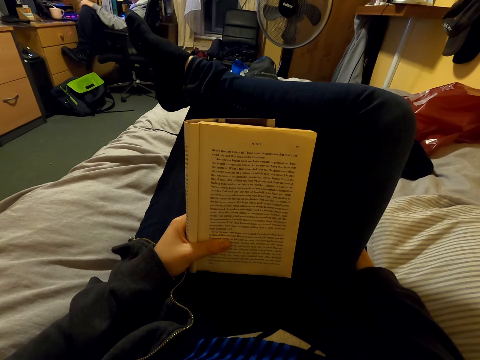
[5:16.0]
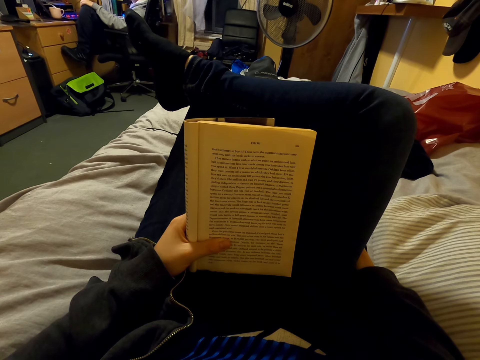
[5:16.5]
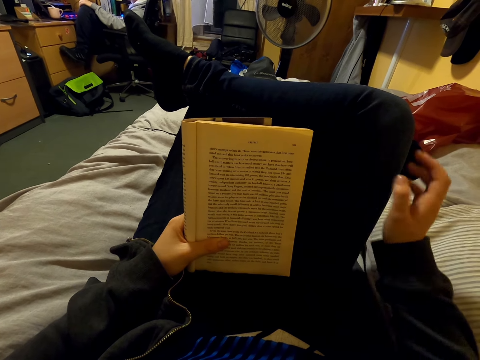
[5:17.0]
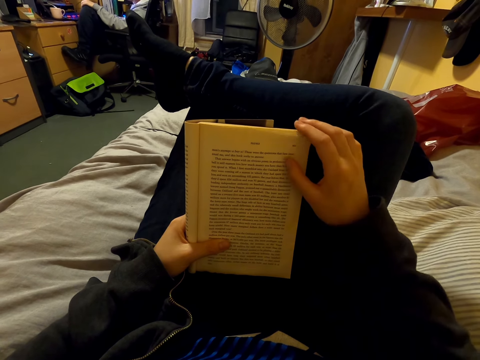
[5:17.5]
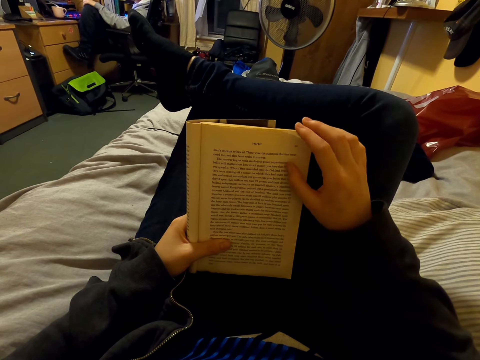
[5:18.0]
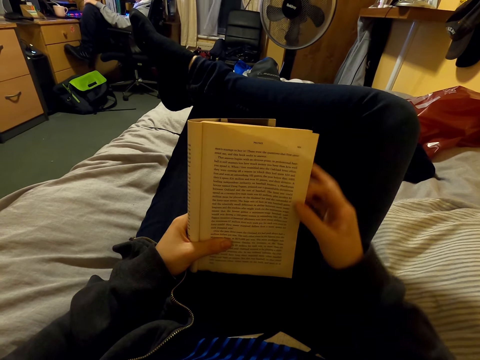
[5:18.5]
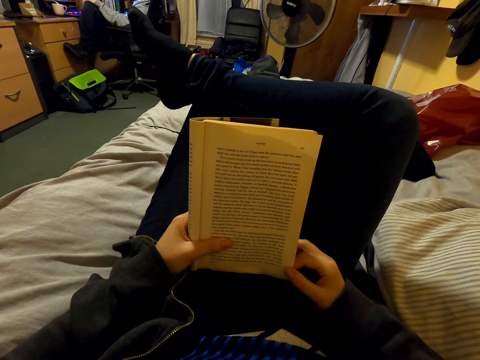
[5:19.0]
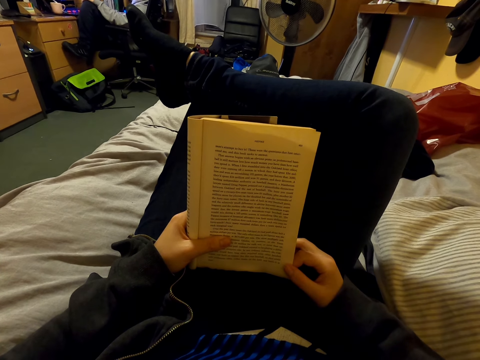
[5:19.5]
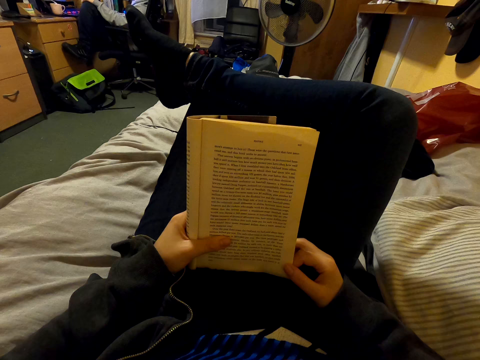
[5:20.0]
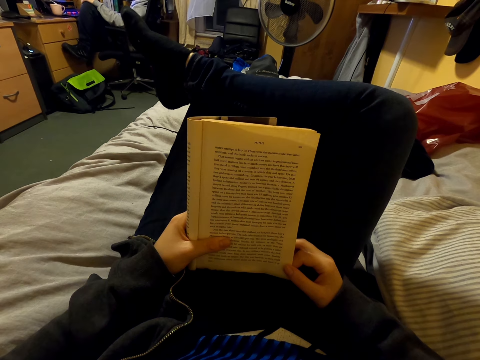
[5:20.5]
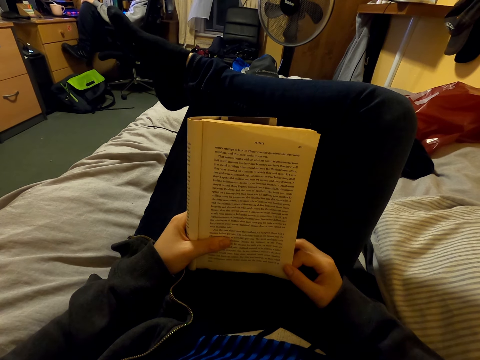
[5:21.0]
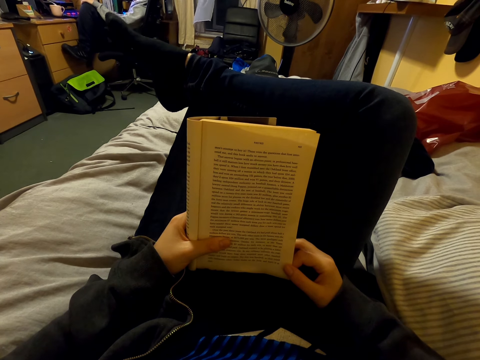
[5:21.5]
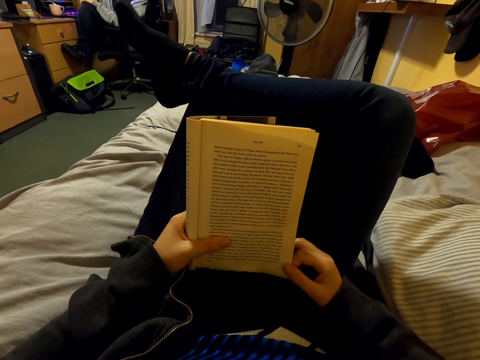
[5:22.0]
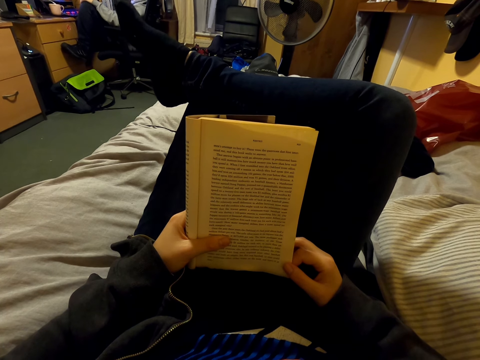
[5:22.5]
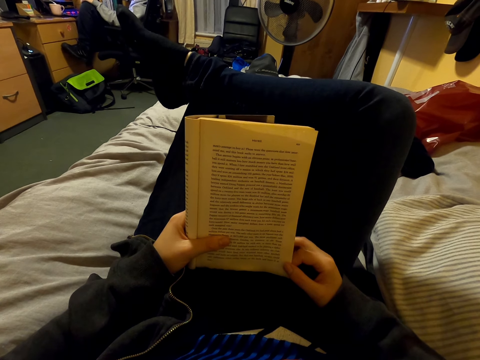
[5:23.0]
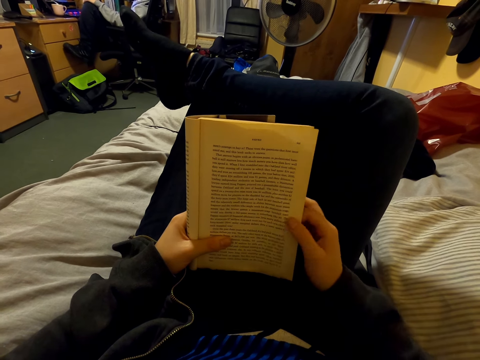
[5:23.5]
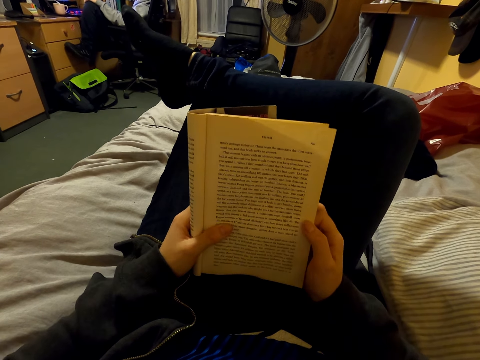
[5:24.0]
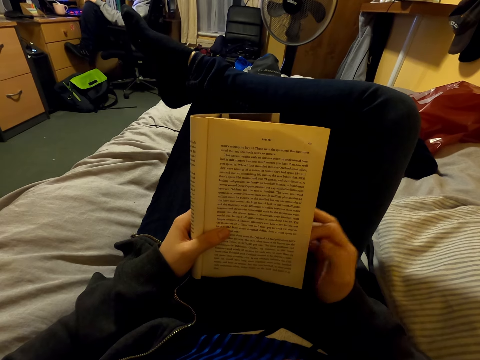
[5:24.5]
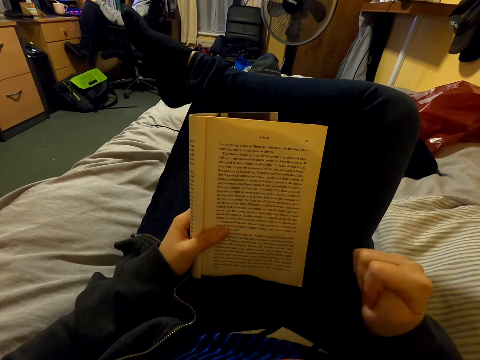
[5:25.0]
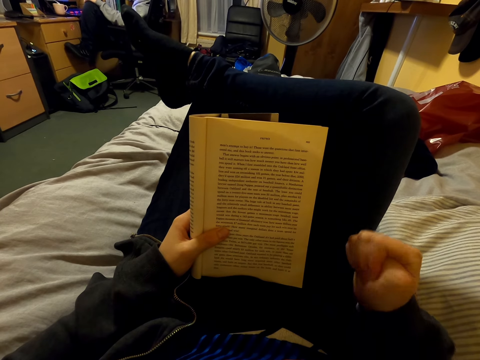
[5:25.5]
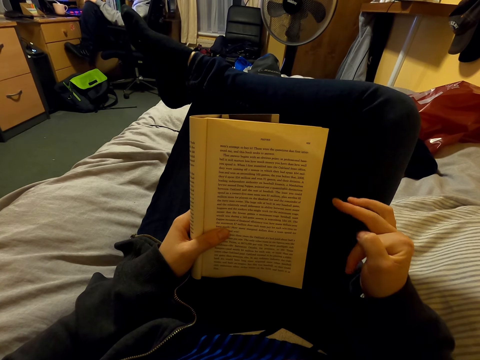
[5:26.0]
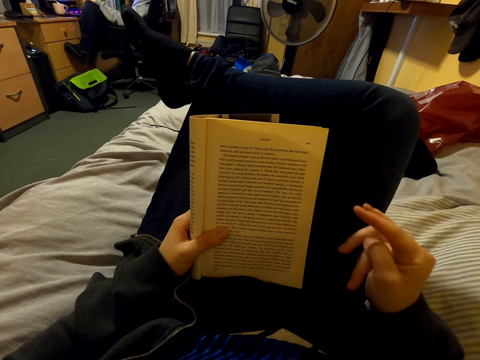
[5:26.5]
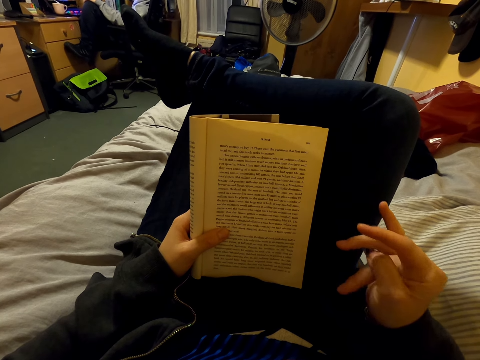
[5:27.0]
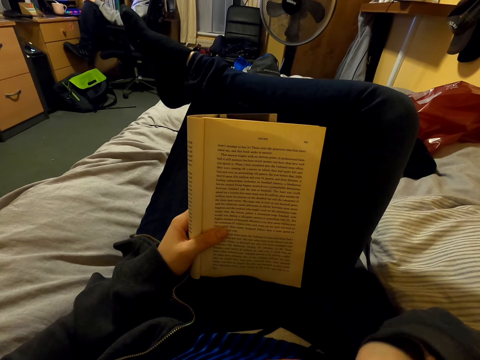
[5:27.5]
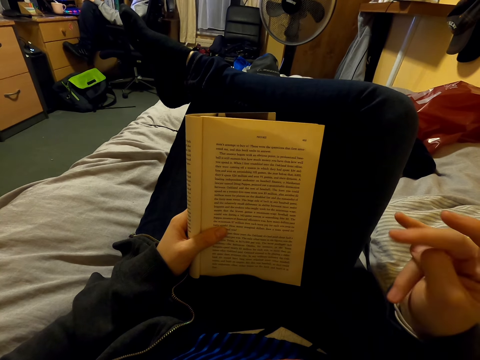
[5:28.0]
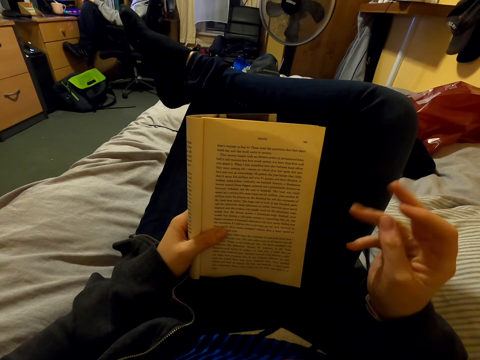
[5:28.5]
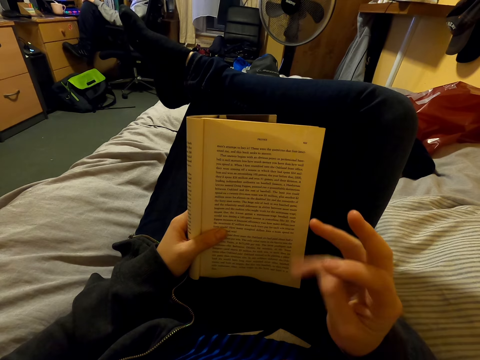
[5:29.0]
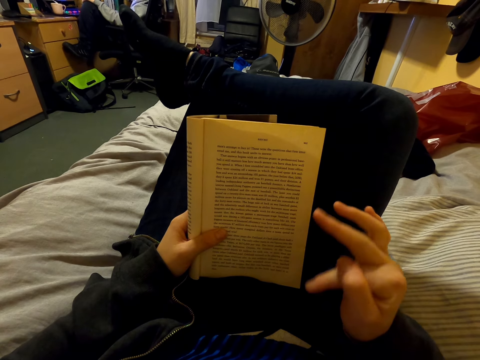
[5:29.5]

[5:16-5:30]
The camera wearer aligns a page of the book. They hold the book with both hands. They read the book. They shake the right foot. They straighten the book. They straighten the fingers on the right hand. They touch the face. They straighten the fingers on the right hand.

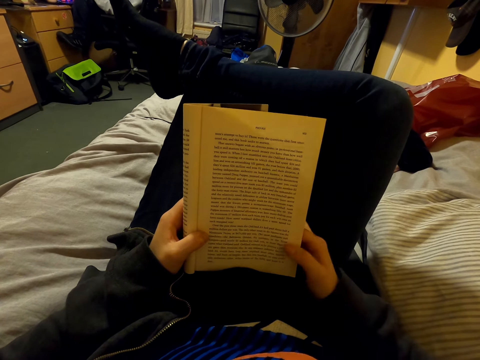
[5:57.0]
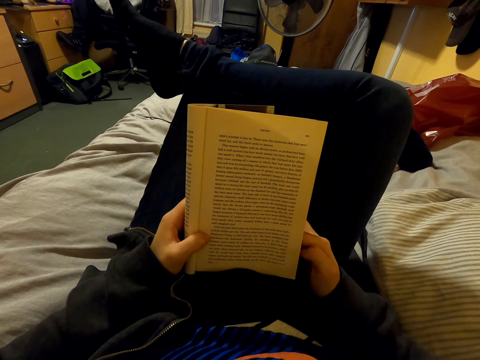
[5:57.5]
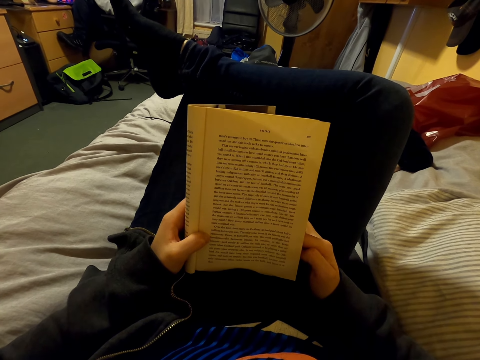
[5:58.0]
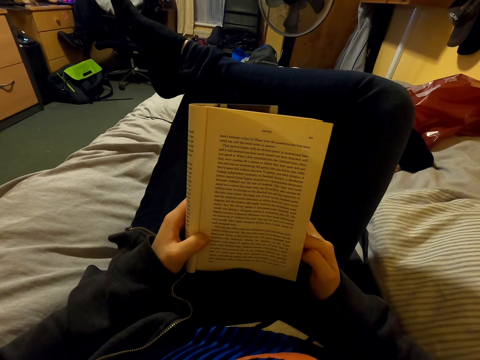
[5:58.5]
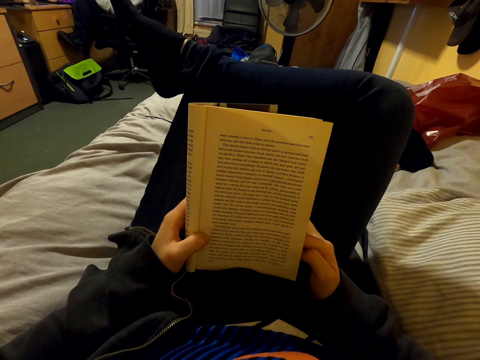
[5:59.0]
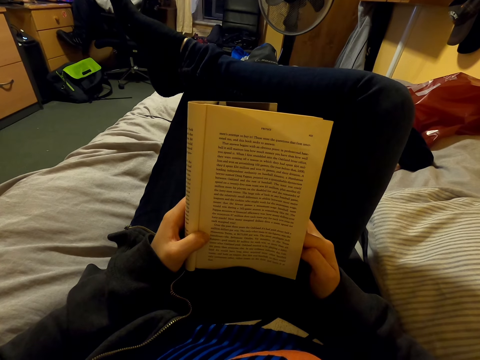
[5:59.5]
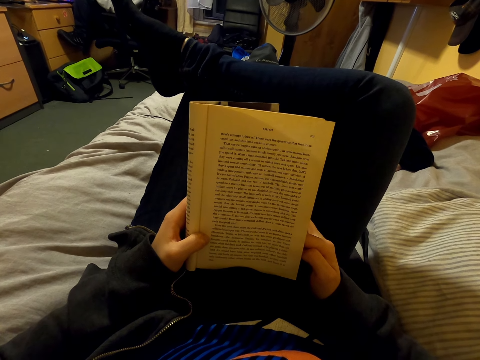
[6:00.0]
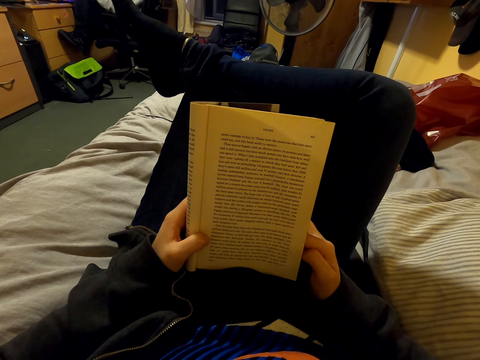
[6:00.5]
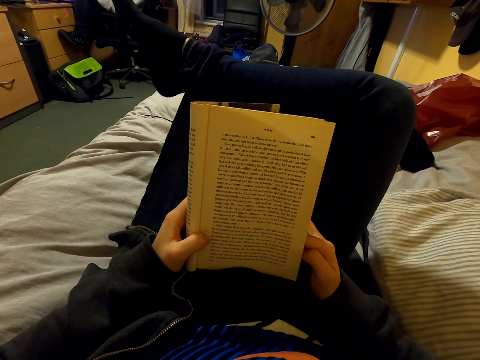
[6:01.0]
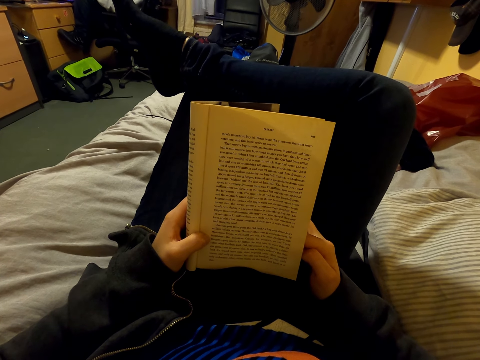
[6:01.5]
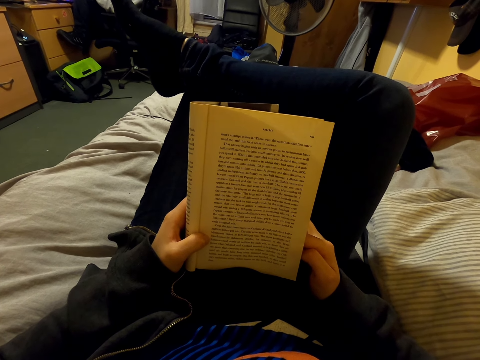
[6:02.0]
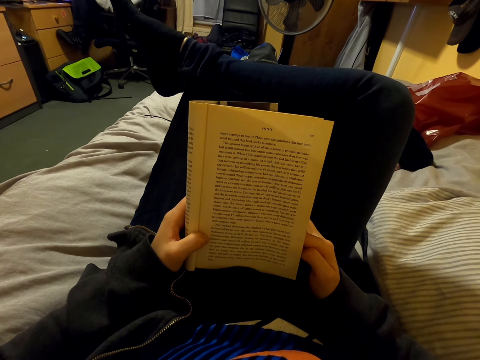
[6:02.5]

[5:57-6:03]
The camera wearer reads a book.

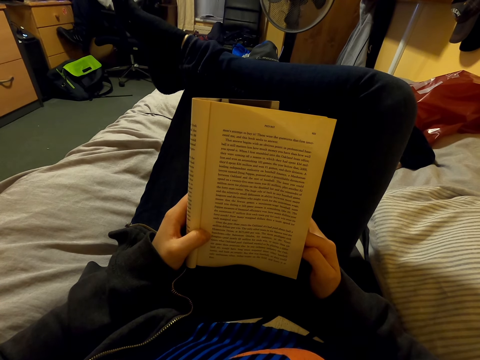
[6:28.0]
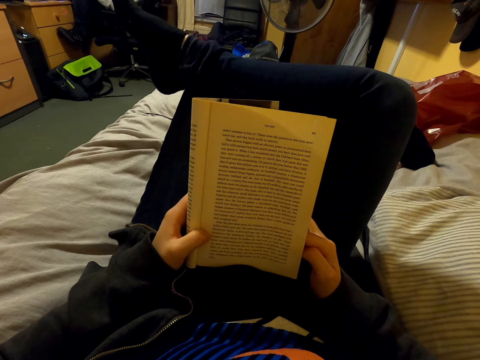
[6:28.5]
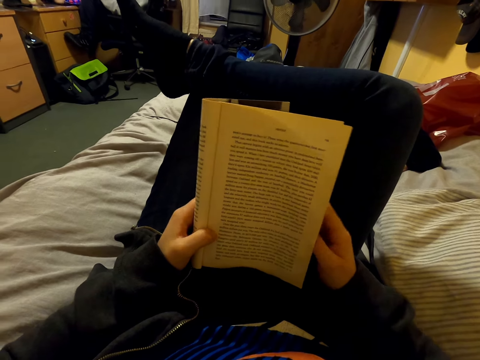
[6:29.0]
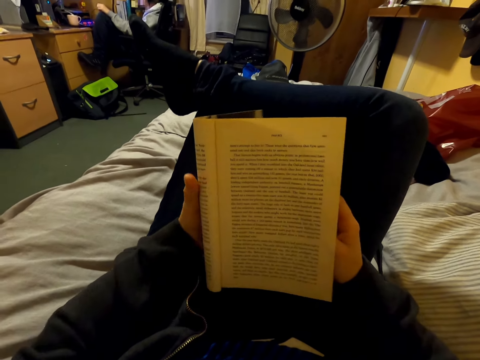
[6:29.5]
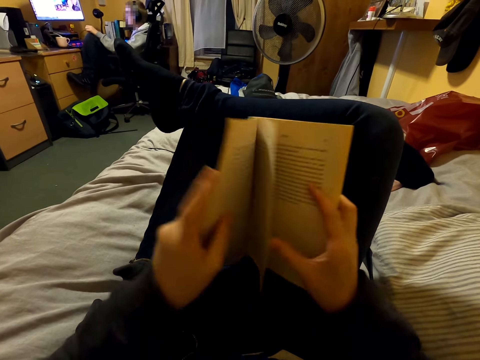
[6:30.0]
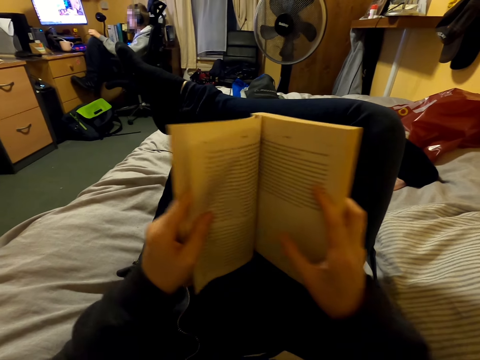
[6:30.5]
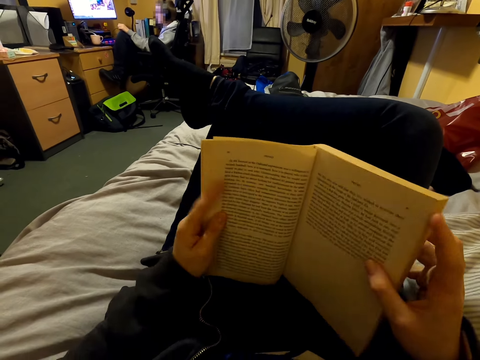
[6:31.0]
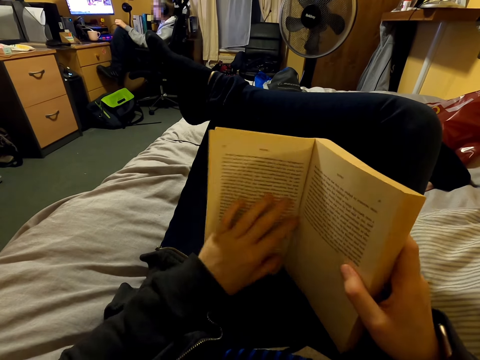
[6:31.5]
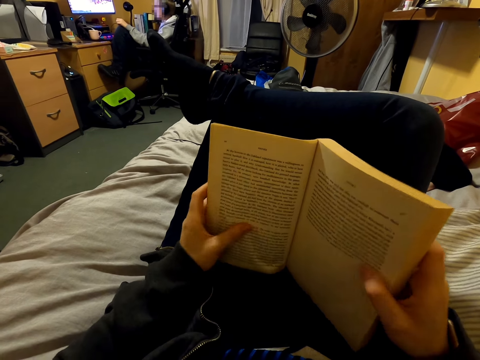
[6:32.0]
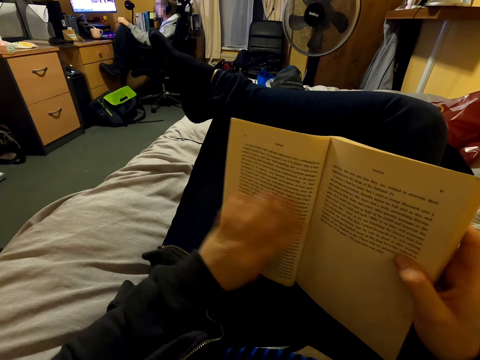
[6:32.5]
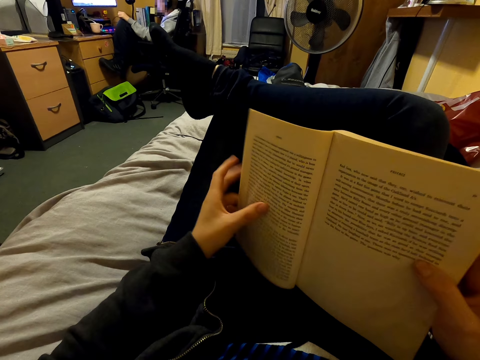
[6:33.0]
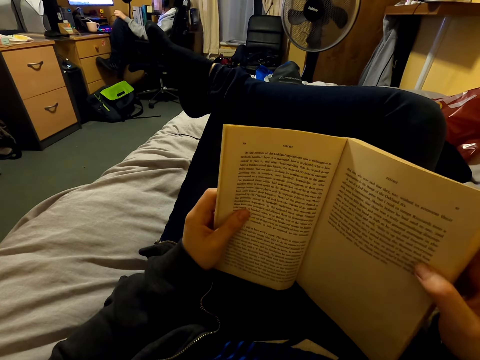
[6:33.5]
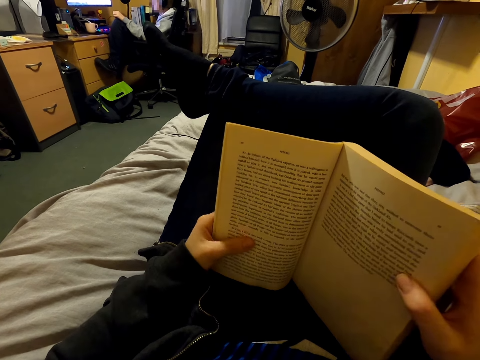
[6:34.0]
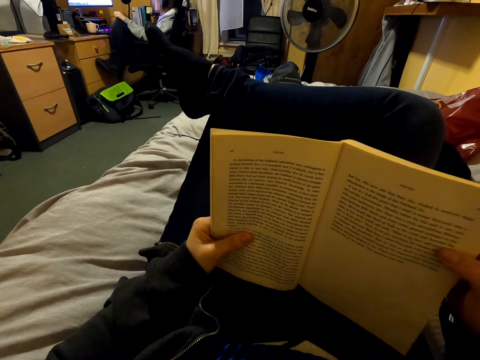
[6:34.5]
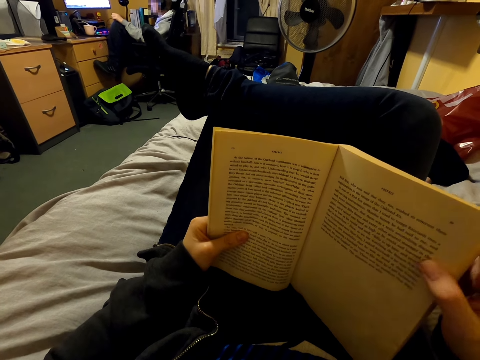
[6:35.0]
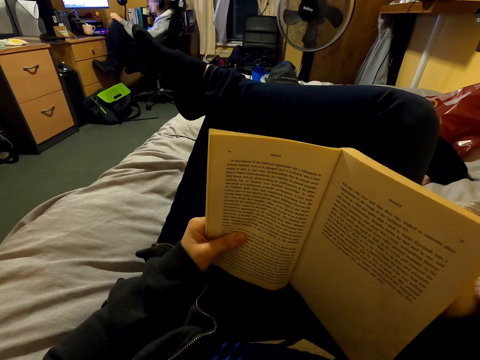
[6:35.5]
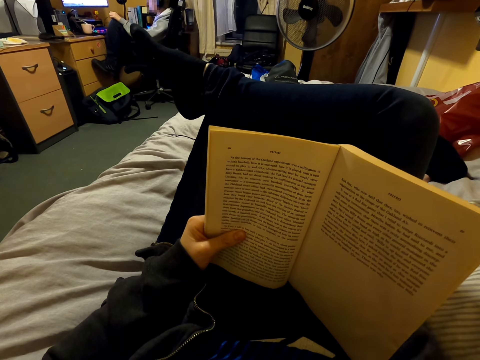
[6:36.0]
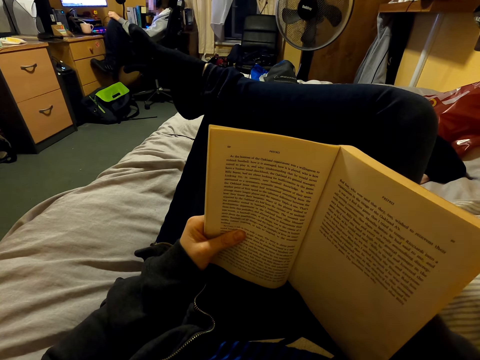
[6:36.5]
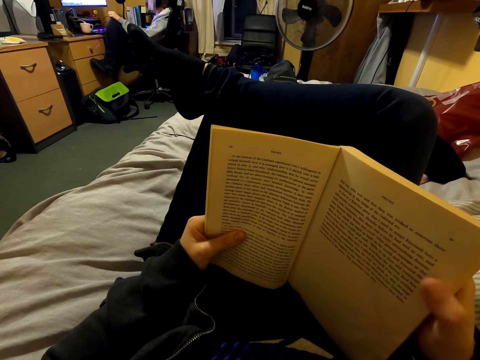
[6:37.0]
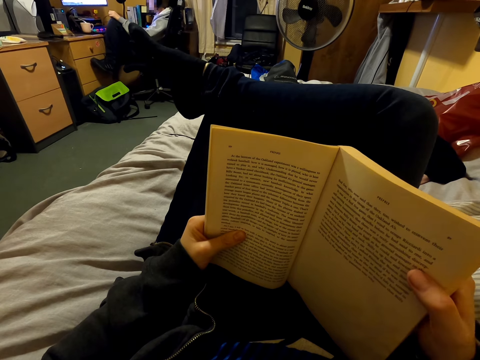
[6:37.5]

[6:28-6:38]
The camera wearer turns a page of a book with both hands. They straighten a page of the book. They read the book. They straighten the right hand. They shake the right foot. They read the book.
